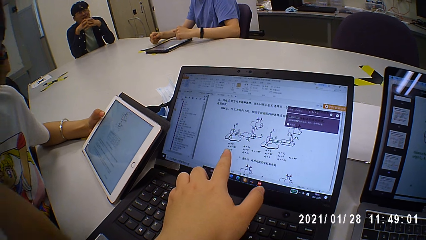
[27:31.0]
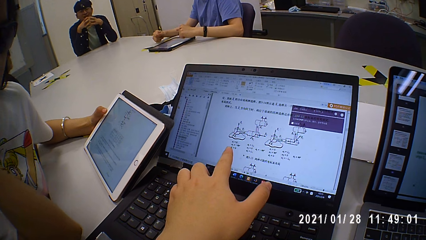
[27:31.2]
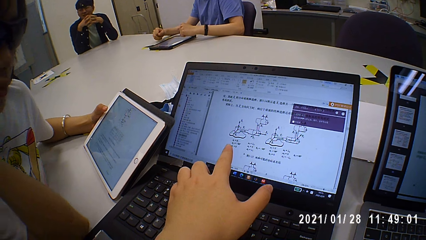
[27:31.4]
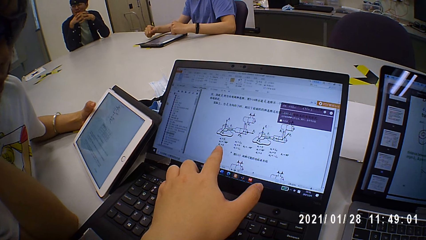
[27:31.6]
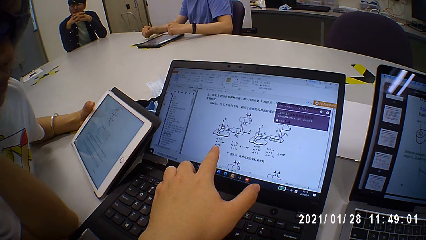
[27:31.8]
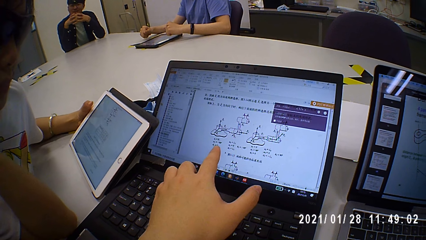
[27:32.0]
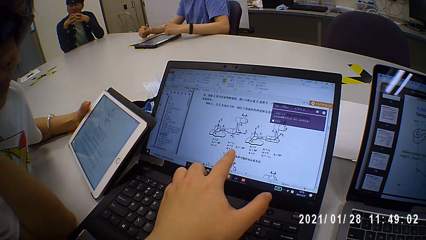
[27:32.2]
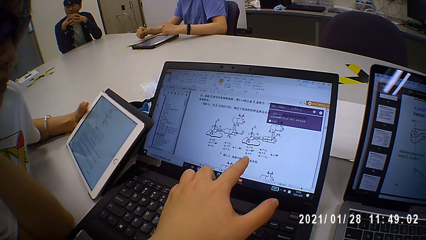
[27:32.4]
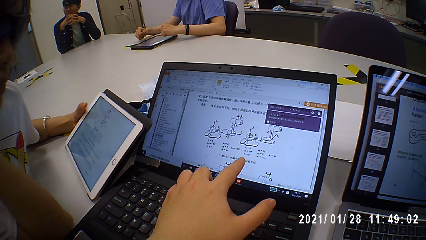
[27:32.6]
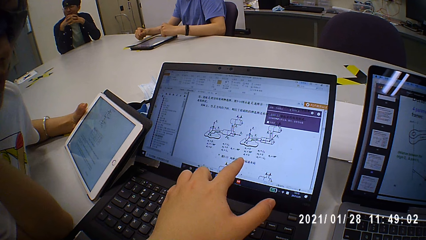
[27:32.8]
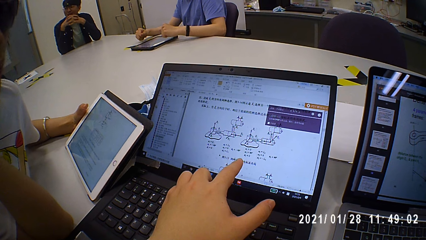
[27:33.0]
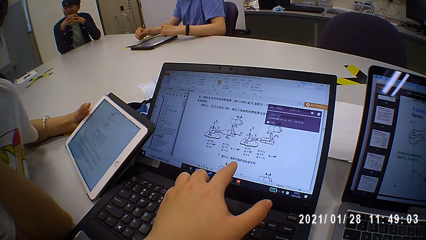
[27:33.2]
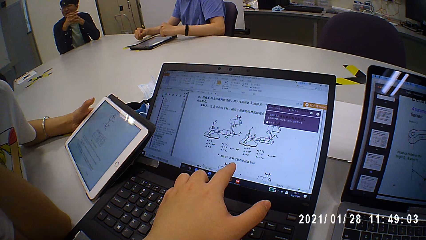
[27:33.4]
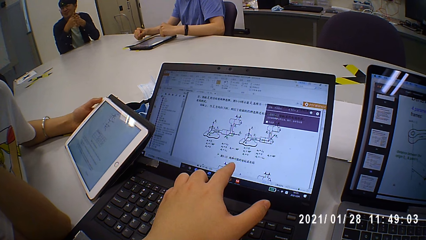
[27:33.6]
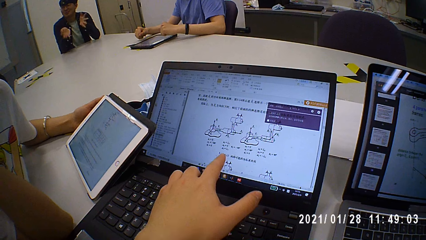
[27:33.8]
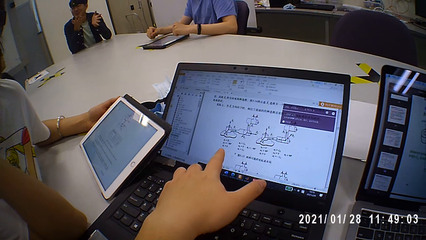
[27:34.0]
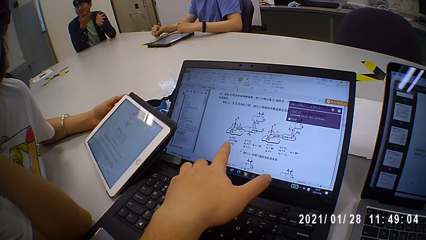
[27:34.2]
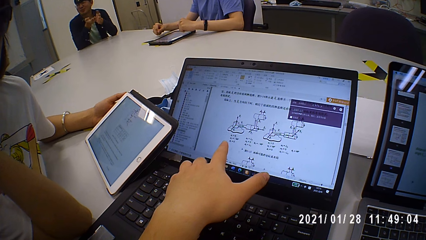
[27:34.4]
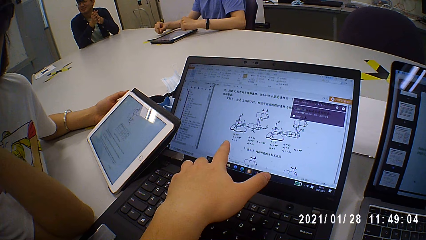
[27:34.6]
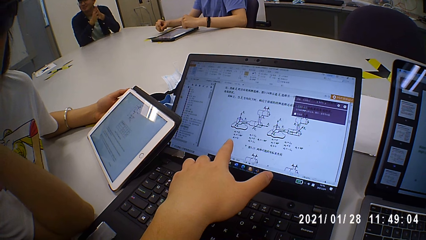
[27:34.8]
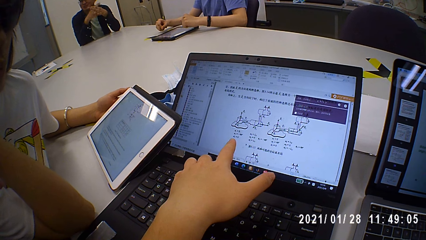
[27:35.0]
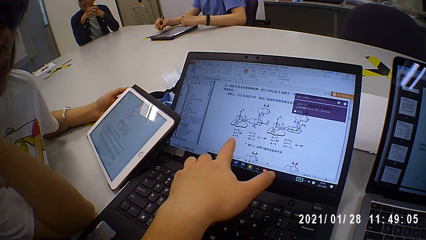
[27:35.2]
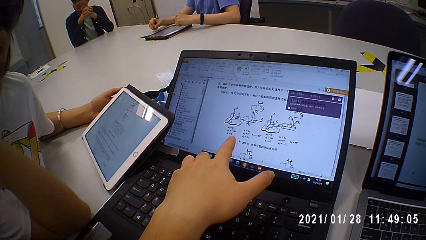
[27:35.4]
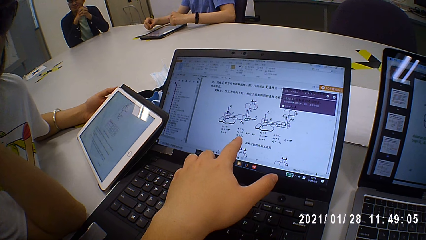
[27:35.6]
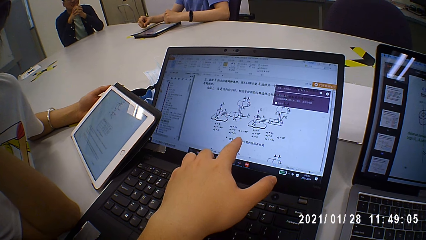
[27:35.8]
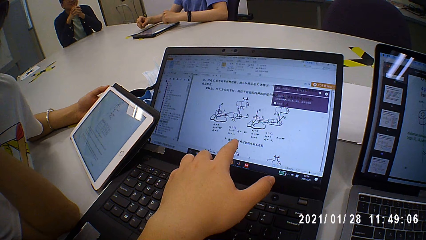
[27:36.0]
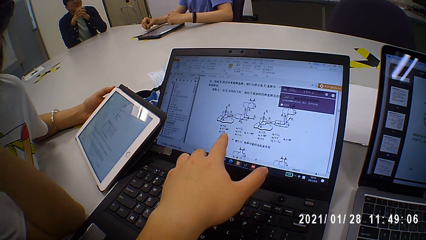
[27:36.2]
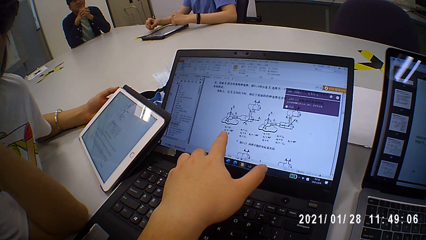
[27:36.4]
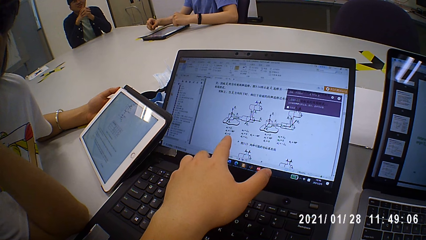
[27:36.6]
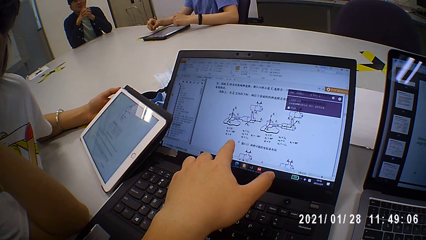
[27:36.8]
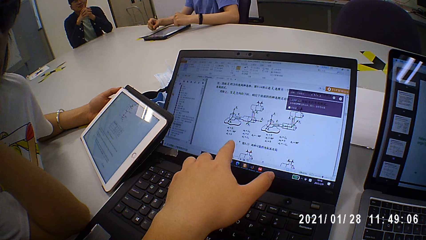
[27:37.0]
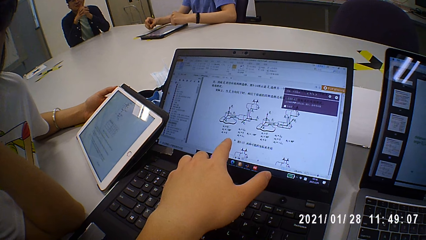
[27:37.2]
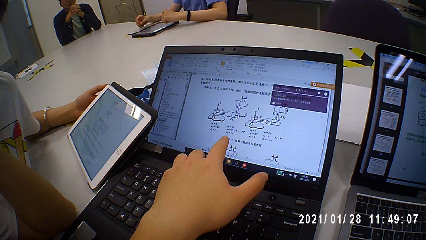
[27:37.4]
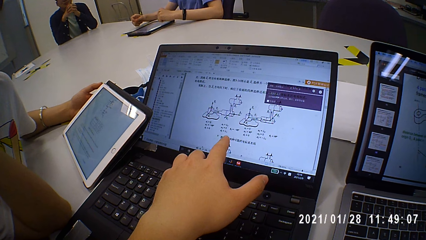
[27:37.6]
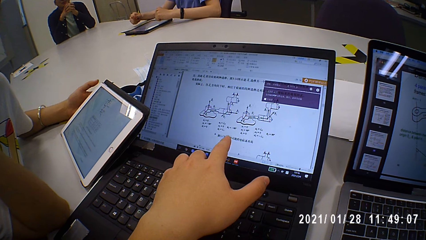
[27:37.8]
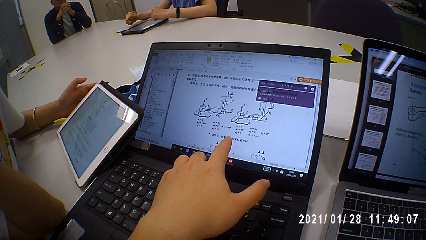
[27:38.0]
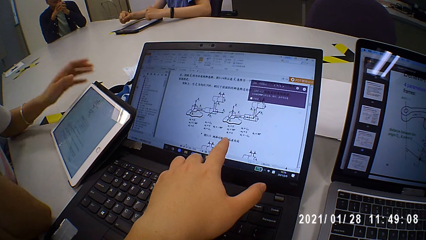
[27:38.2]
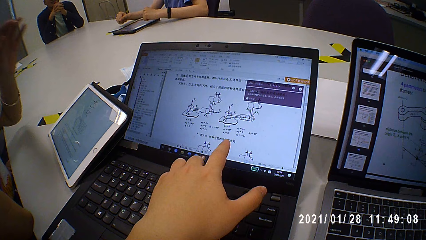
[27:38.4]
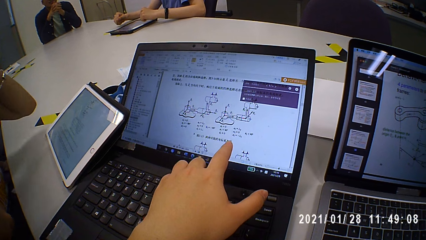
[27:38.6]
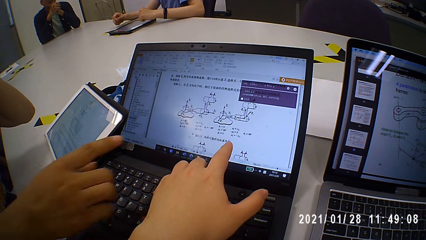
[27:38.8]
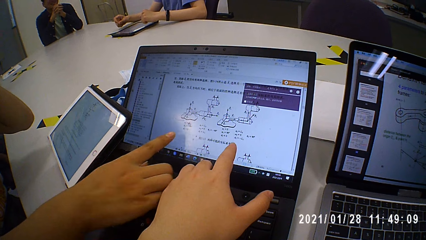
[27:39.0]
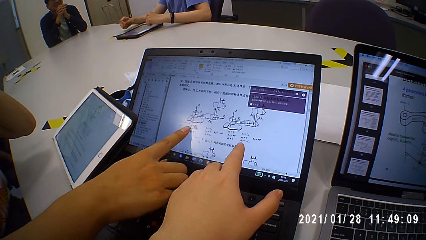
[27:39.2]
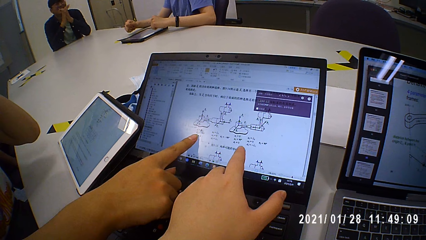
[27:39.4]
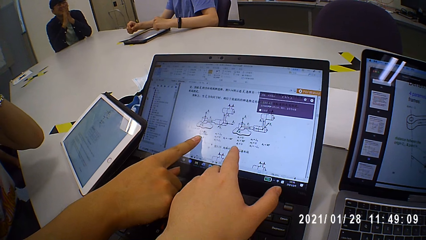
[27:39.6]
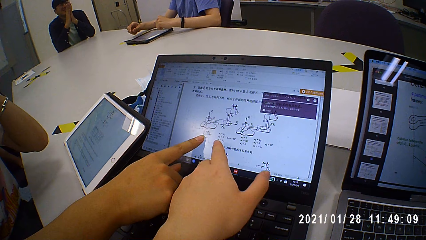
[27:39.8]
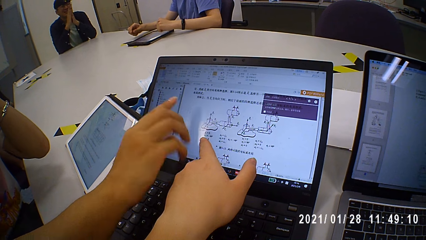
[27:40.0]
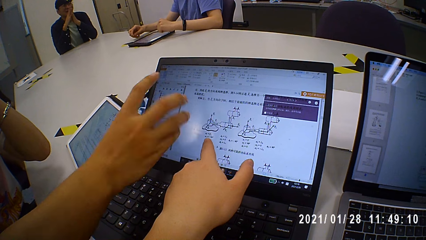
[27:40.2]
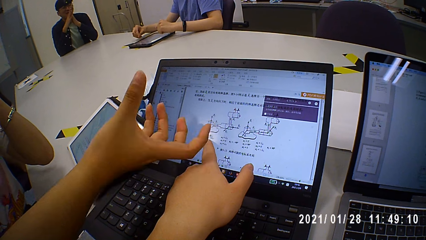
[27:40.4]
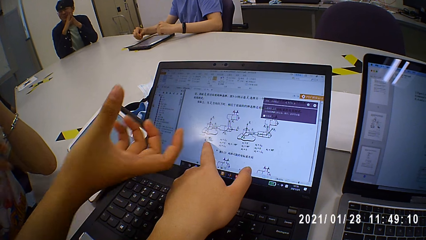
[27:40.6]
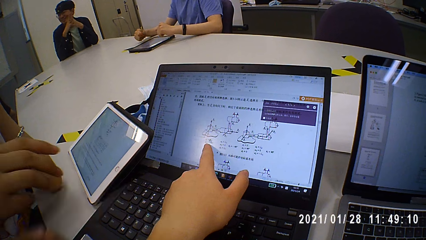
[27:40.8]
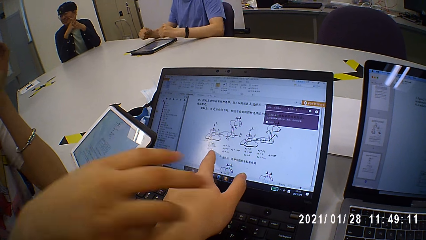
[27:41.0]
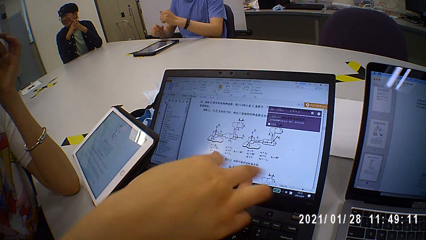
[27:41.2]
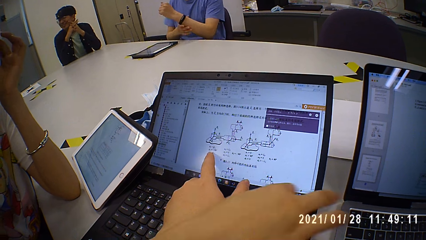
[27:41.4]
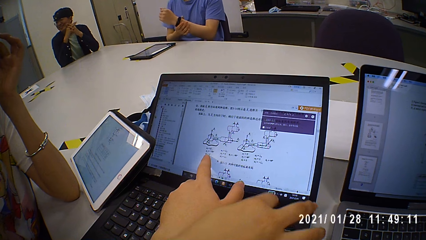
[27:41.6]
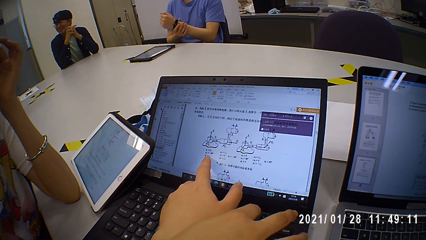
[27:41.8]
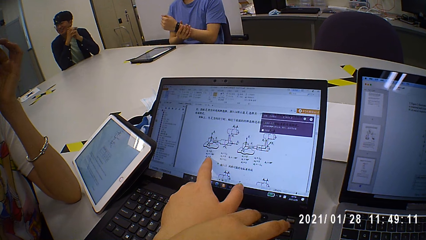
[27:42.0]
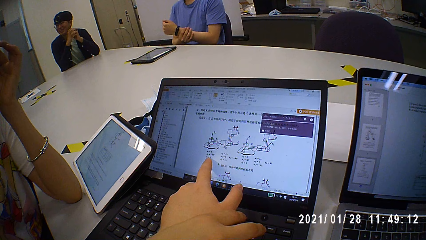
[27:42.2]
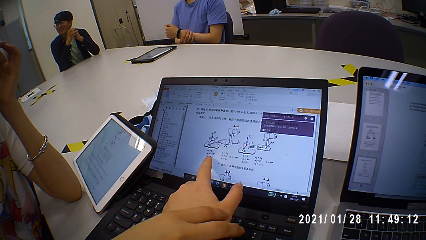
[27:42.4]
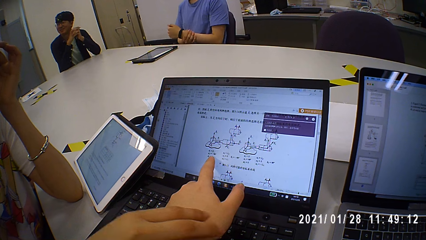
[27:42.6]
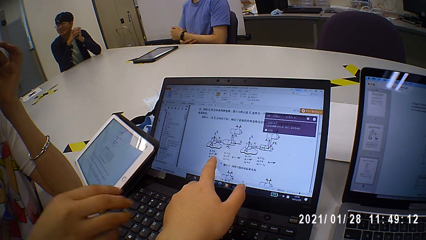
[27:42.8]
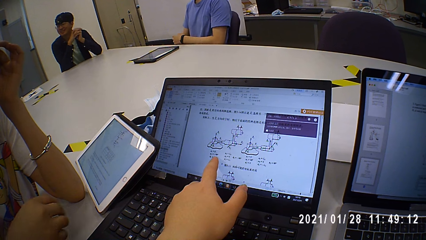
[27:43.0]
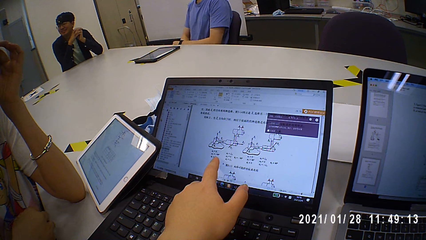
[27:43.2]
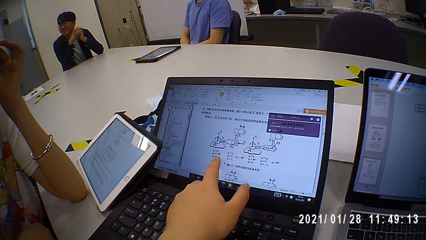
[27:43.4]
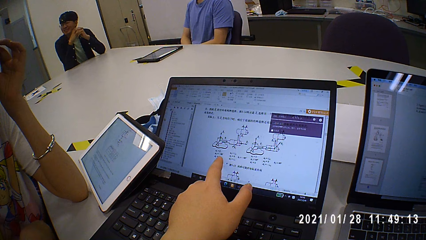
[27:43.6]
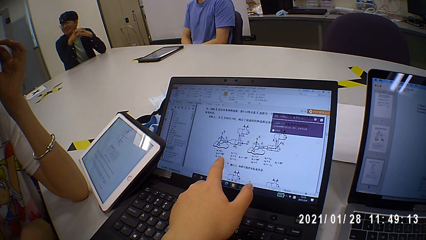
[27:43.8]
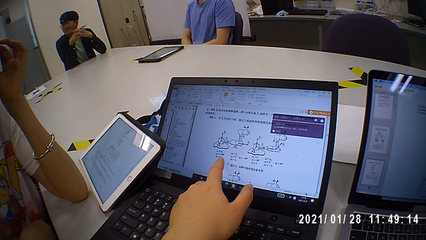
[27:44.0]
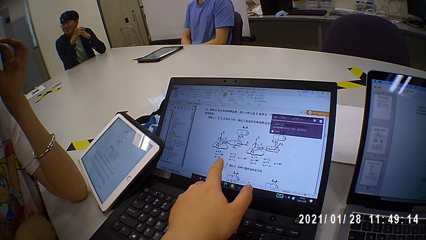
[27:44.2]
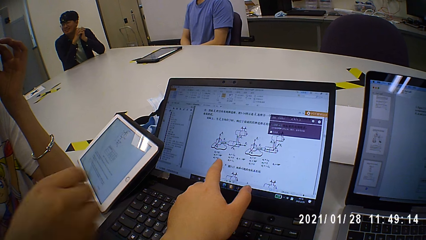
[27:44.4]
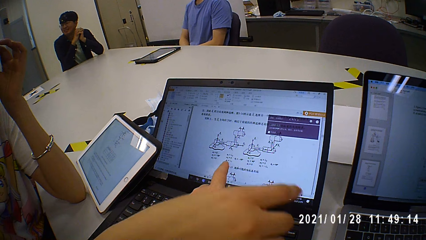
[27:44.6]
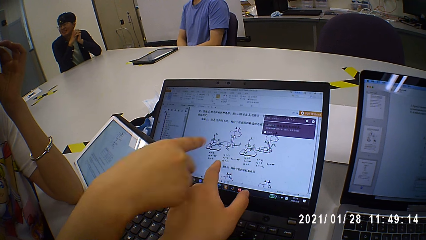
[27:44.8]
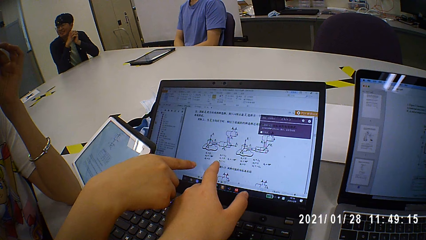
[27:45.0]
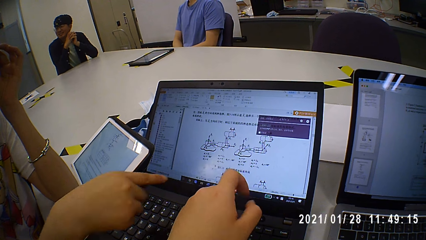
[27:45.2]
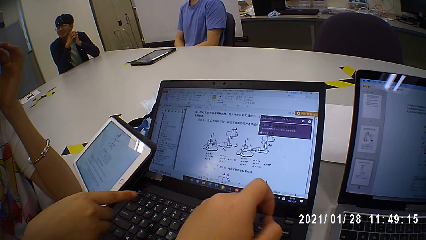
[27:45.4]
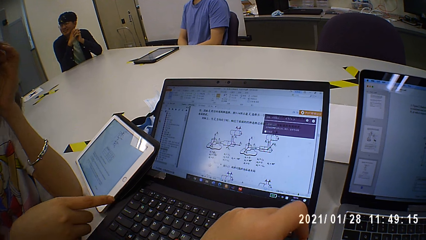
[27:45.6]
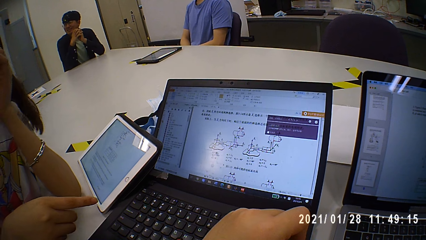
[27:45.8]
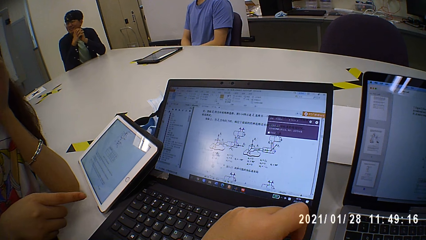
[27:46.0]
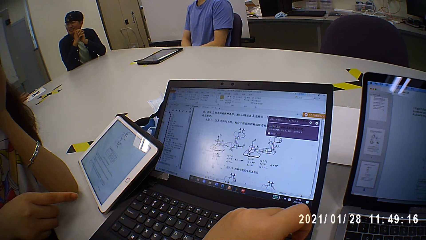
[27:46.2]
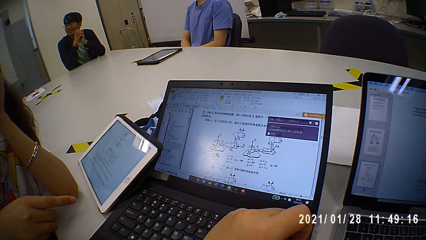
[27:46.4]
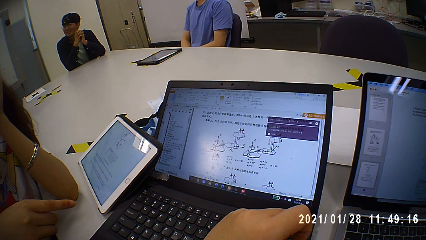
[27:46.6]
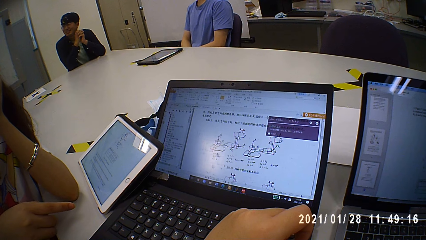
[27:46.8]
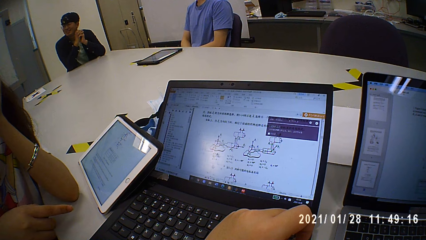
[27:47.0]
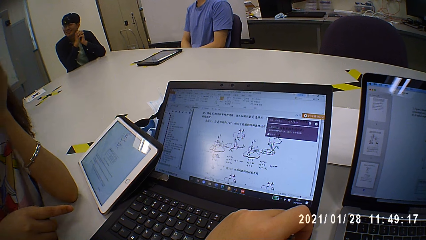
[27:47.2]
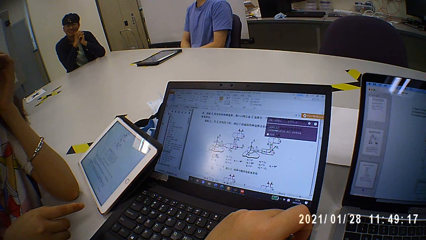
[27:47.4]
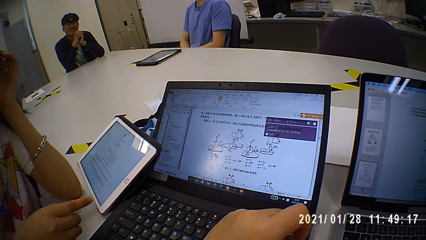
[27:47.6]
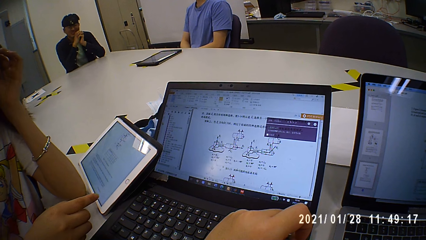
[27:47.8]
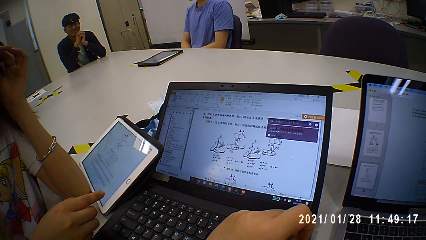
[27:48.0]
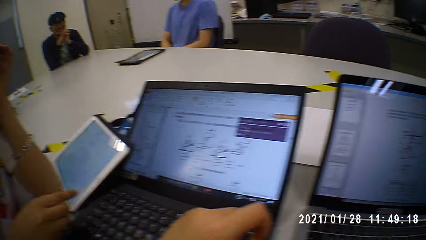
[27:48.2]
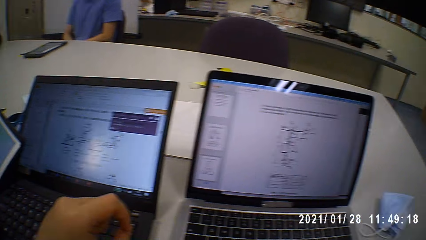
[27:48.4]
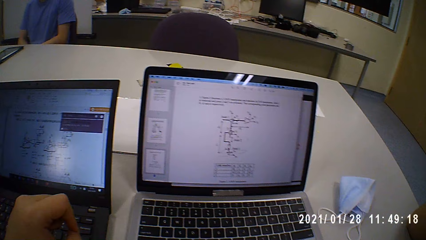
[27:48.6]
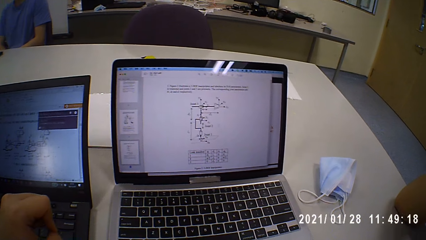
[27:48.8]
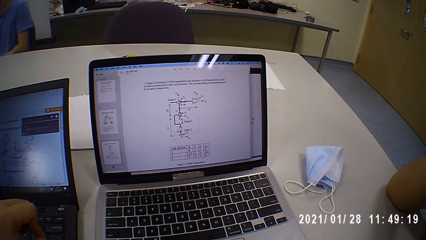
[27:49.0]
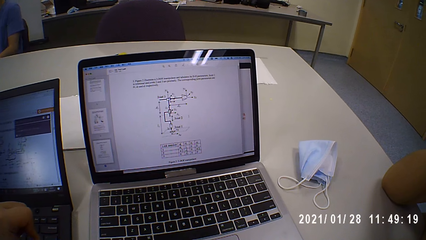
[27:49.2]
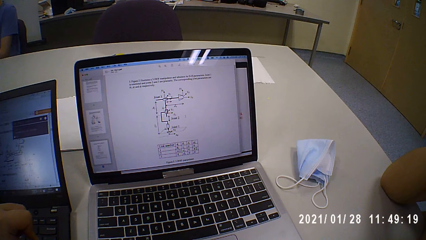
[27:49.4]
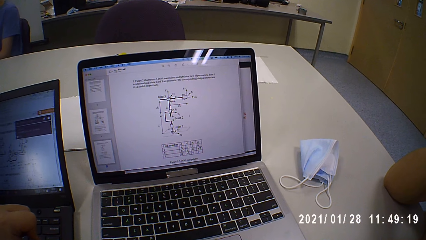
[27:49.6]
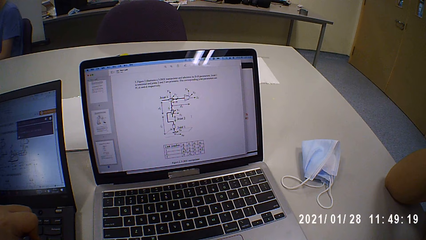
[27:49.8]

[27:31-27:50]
The camera wearer talks to the man. The woman points at the laptop. A person points at the laptop. The woman talks to the camera wearer. She talks to the camera wearer again. The camera wearer talks to the man. They talk to the man again and look at the laptop.
